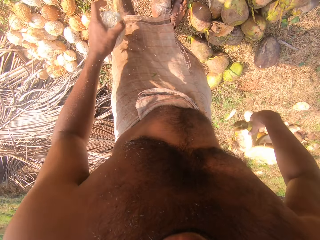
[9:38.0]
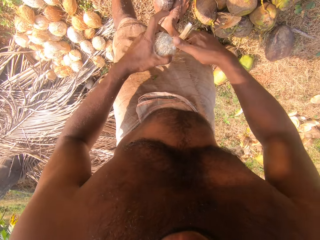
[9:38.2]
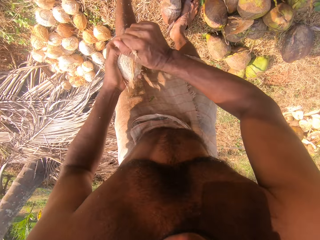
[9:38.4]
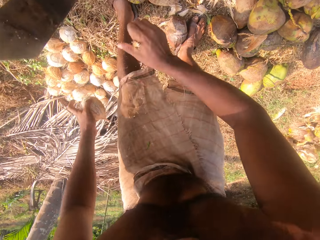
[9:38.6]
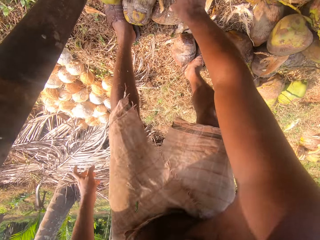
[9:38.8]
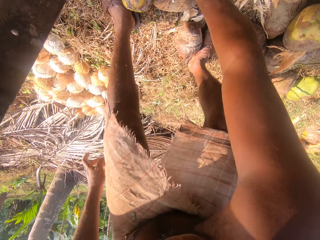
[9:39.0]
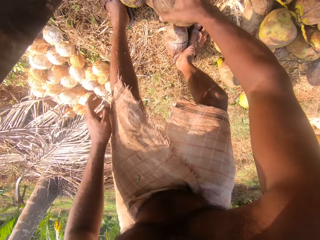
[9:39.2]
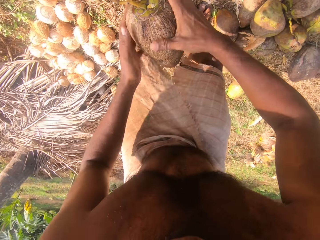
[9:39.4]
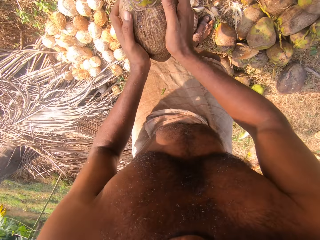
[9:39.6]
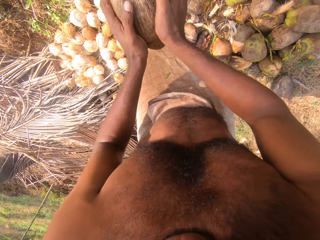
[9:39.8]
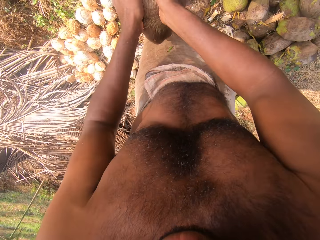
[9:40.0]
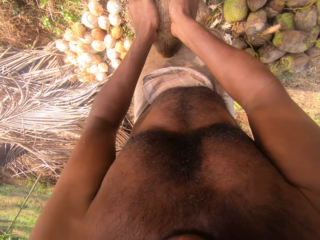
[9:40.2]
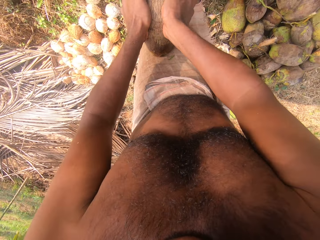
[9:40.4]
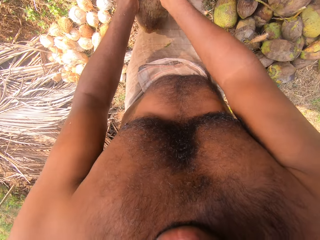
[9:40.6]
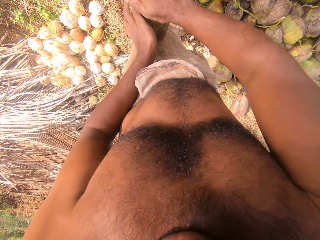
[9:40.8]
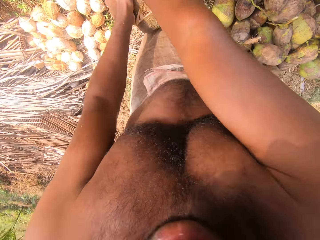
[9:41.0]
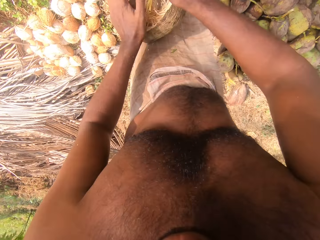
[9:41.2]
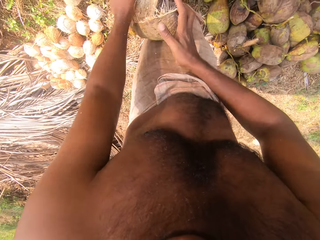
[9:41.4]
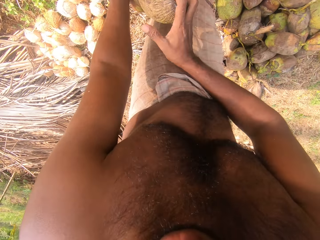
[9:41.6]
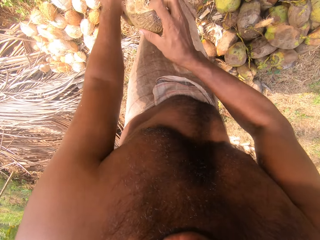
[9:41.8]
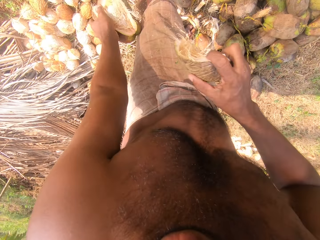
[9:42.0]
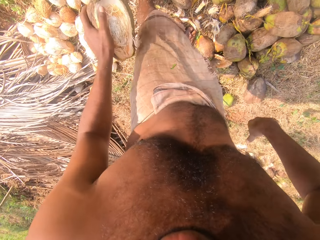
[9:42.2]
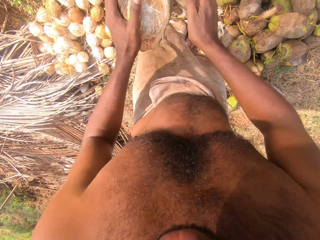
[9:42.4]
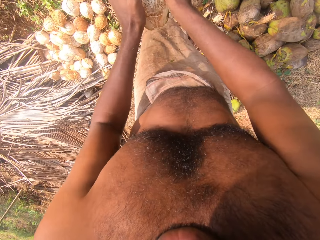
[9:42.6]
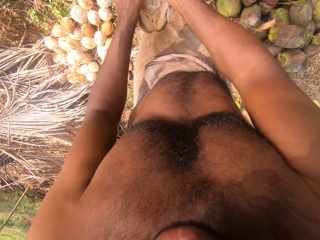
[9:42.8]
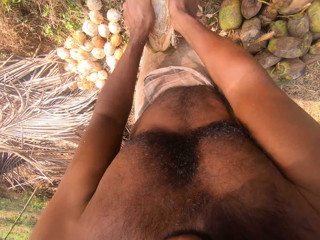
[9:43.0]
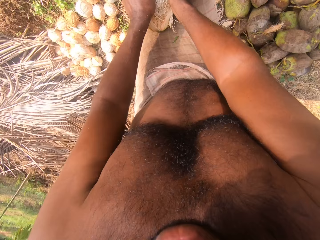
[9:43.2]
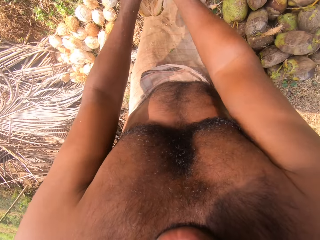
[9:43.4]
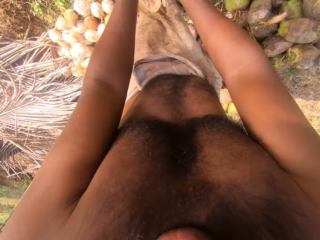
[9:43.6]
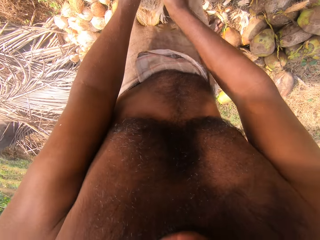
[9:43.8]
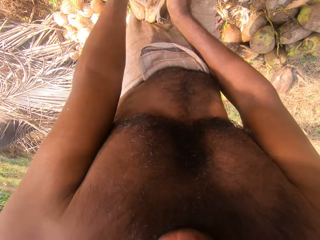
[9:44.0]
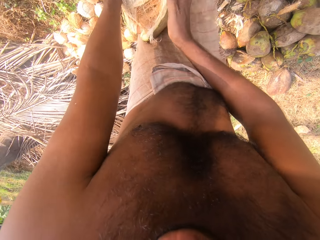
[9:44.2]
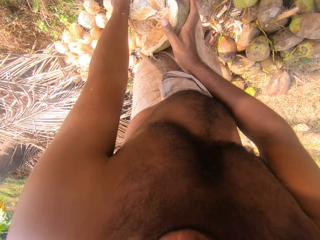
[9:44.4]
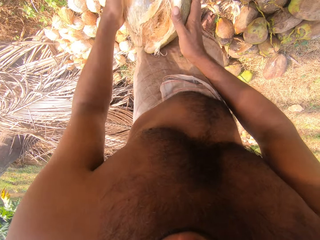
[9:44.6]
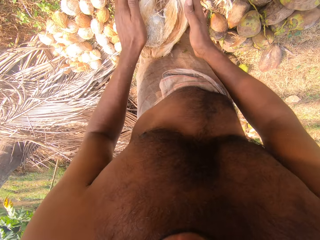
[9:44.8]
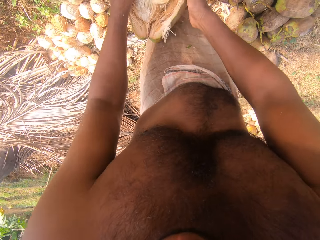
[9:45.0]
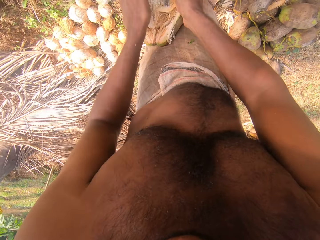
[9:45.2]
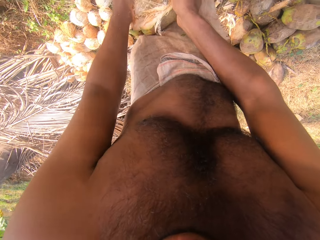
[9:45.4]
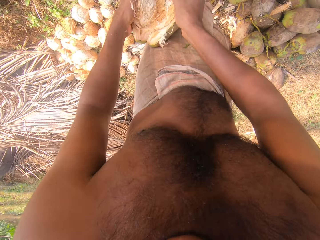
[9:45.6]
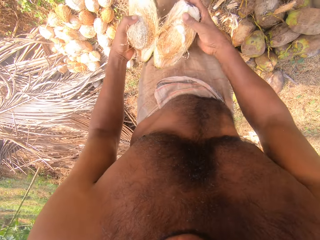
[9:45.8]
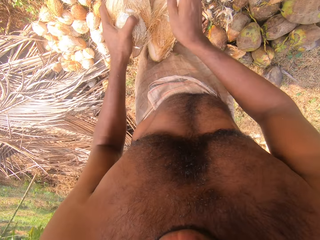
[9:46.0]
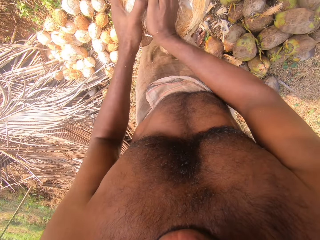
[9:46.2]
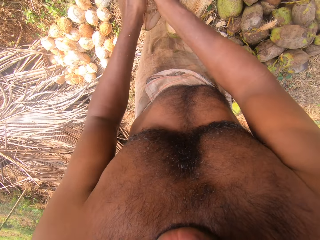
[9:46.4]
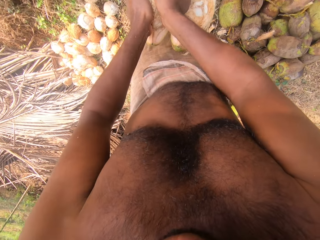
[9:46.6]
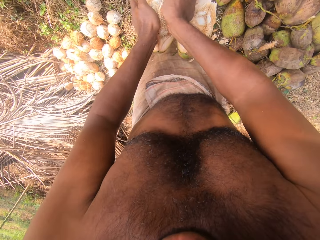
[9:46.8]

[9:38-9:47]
The camera wearer drops the shell in his right hand on the ground. He skins the coconut. He drops the shell in his right hand on the ground. He drops the coconut in his left hand on the ground. He picks a coconut pod from the ground with his right hand. He holds the coconut pod with both hands. He hits the coconut pod in his hands on the pole stick on the ground. He removes the shell from the coconut pod with both hands. He drops the shell in his right hand on the ground. He removes the shell from the coconut pod with both hands.

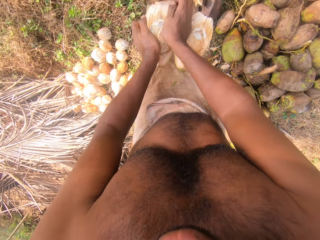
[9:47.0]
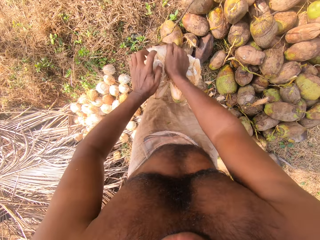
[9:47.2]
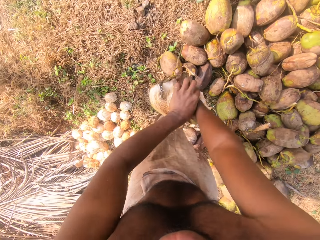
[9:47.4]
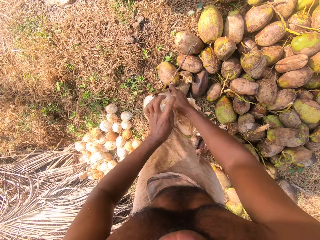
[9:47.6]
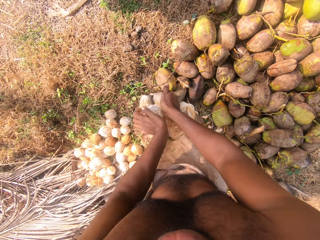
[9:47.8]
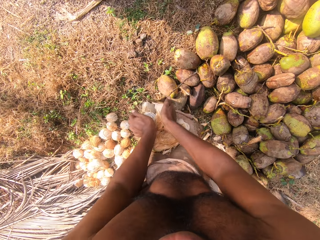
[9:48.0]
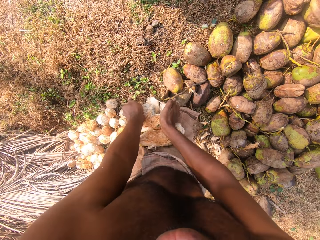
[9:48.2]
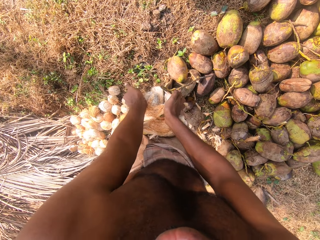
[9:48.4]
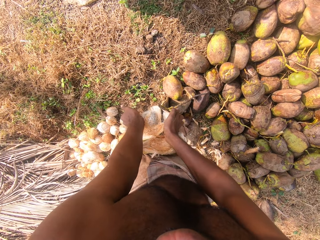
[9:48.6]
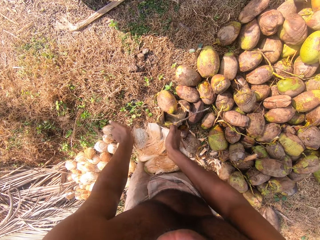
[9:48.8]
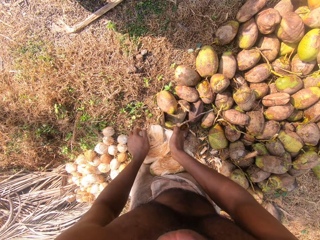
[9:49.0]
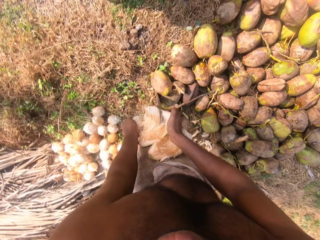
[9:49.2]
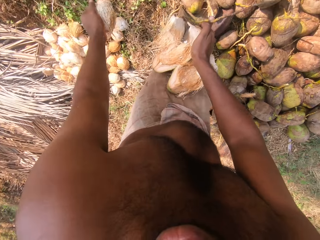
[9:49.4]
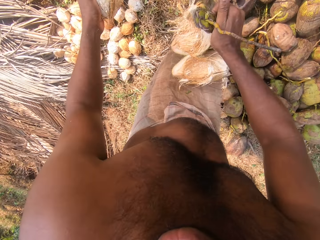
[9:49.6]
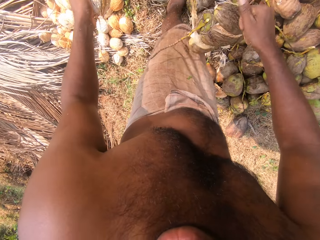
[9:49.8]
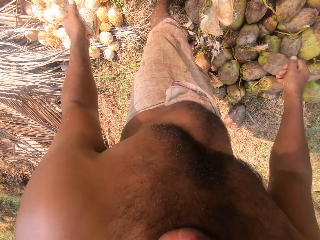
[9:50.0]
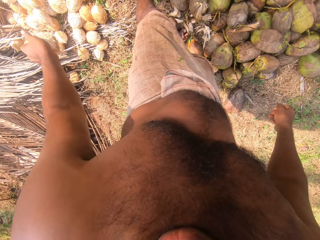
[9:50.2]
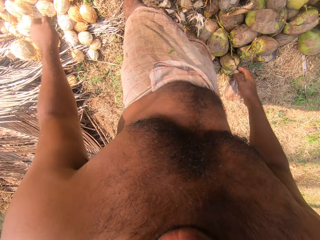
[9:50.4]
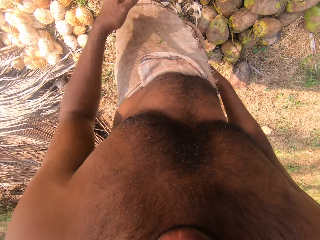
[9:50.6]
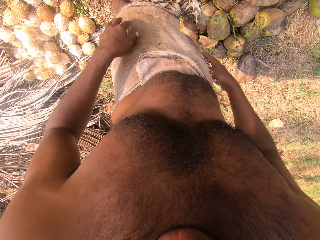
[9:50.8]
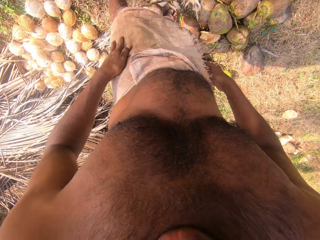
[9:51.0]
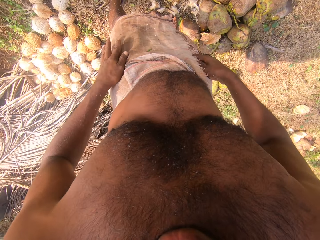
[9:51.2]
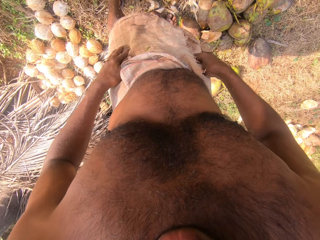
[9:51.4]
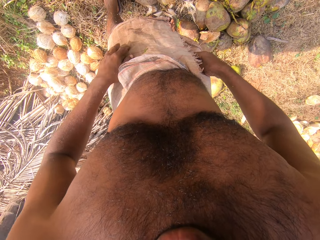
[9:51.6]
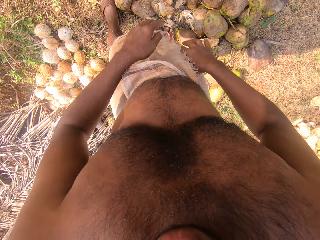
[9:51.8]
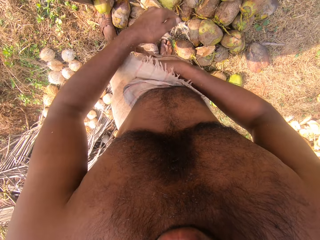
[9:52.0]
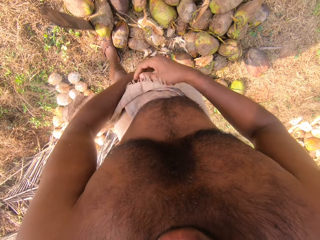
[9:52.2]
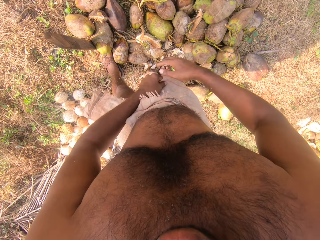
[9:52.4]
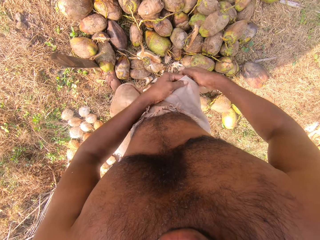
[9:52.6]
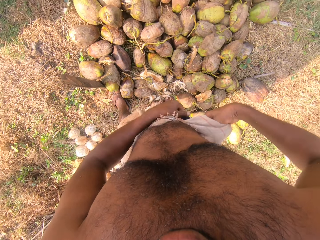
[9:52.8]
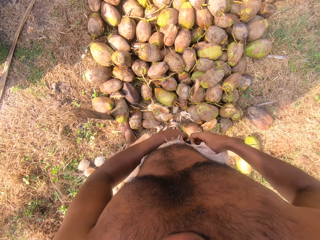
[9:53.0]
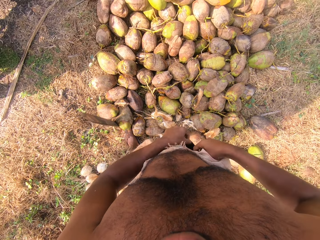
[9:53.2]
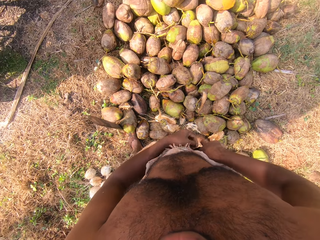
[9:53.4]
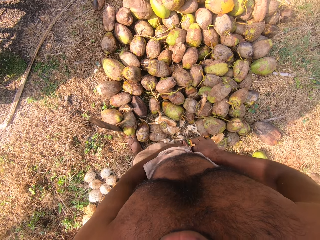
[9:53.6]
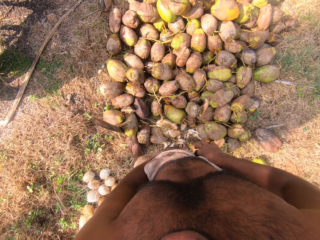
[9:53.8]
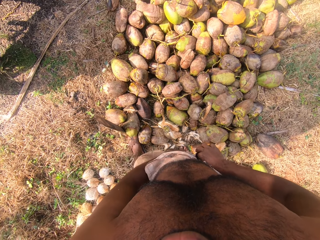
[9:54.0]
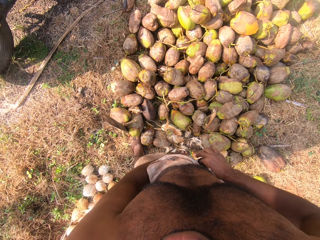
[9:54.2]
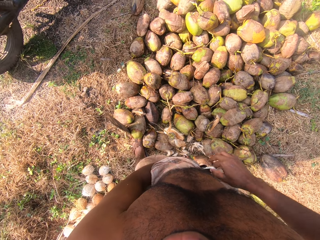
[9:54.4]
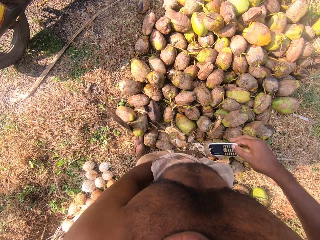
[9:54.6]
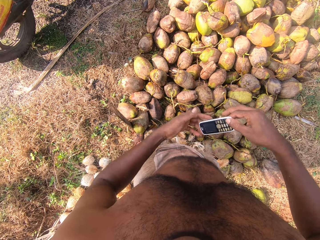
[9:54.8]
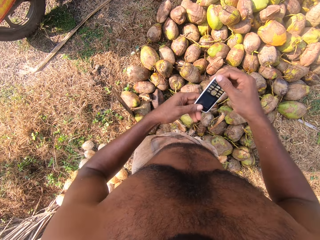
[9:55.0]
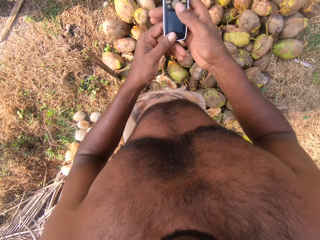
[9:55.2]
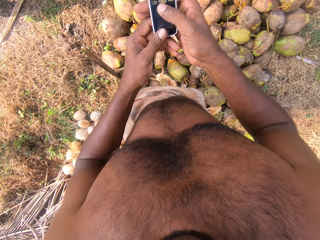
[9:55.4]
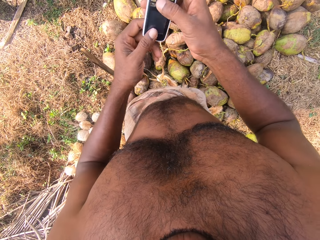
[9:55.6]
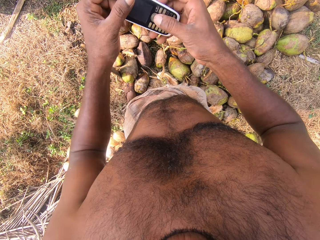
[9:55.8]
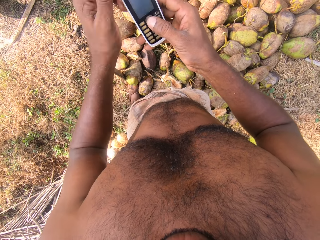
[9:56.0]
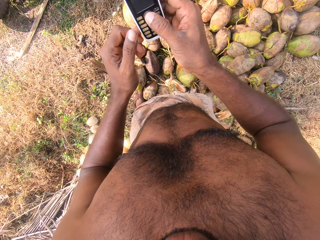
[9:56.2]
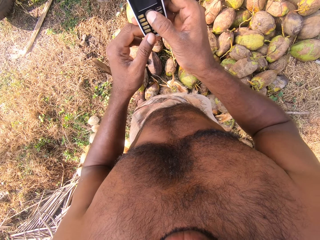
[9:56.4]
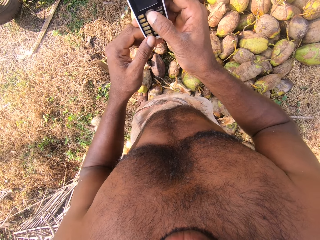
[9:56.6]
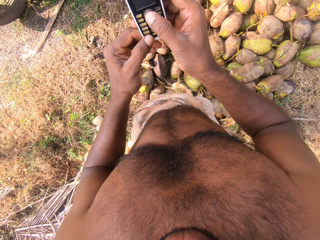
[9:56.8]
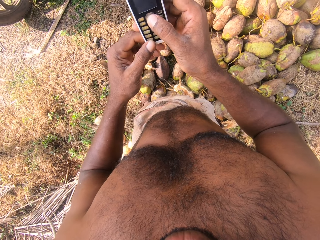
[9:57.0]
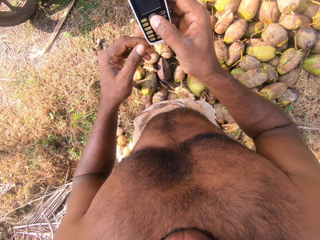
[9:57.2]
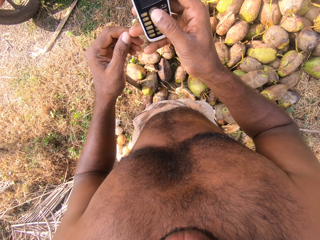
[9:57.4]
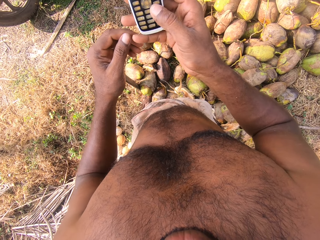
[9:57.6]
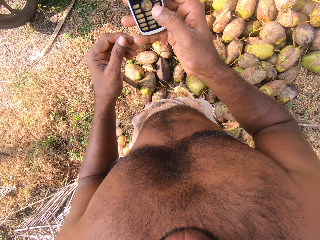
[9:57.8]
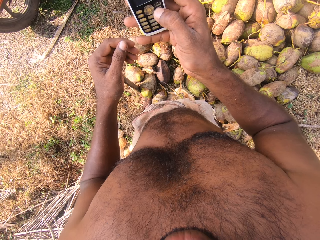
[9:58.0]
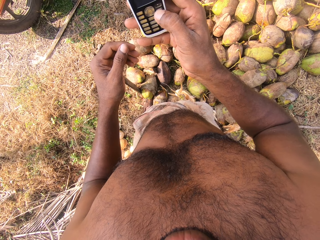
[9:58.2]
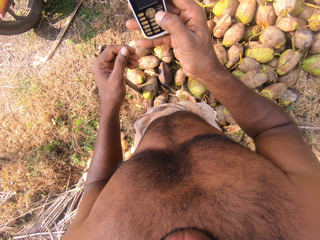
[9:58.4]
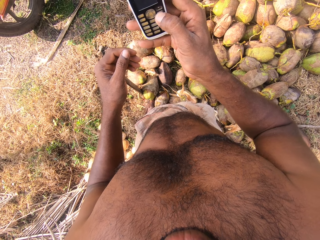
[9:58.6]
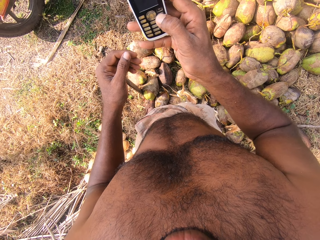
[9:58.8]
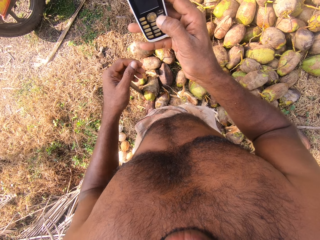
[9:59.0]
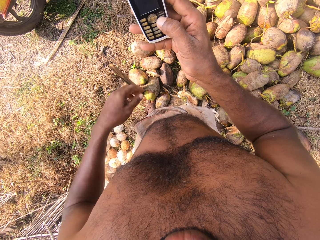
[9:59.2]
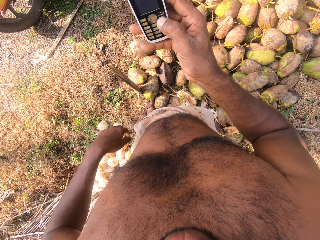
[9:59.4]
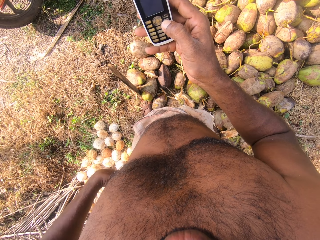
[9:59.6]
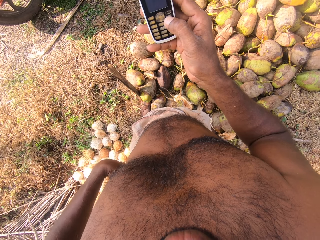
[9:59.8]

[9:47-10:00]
The camera wearer drops the shell in his right hand on the ground. He drops the coconut in his left hand on the ground. He cleans his hands on a wrapper on his waist. He shifts the wrapper on his waist with his right hand. He holds the wrapper around his waist with his left hand. He takes a phone from his trouser pocket with his right hand. He holds the phone with both hands. He turns the phone with both hands. He operates the phone. He presses a button on the phone with his right hand.
